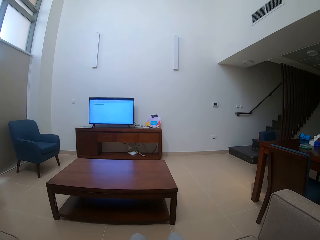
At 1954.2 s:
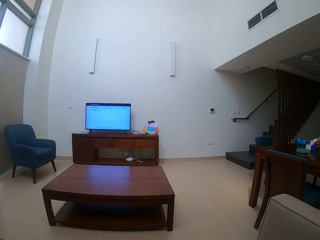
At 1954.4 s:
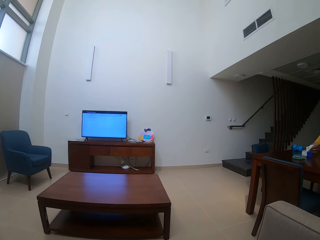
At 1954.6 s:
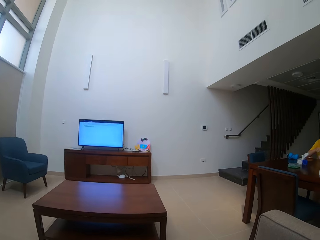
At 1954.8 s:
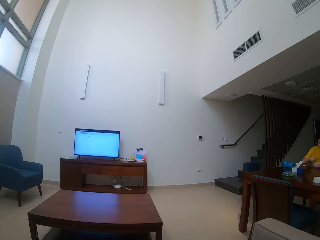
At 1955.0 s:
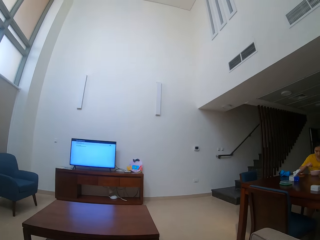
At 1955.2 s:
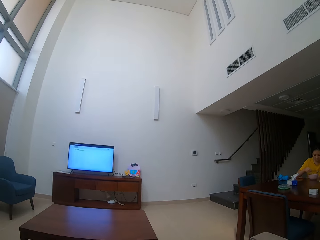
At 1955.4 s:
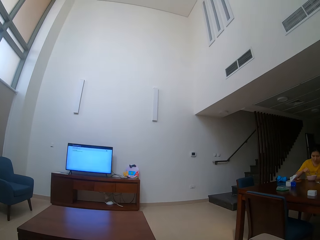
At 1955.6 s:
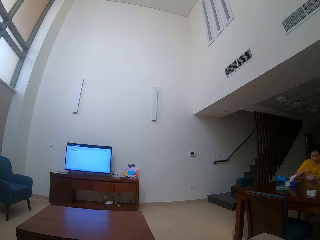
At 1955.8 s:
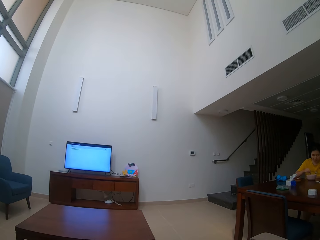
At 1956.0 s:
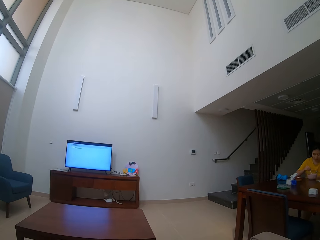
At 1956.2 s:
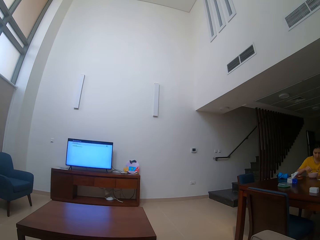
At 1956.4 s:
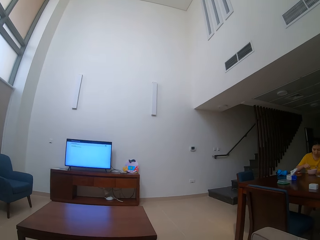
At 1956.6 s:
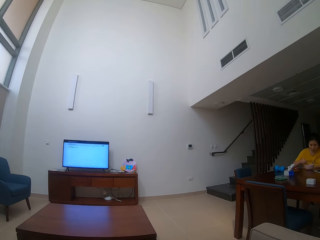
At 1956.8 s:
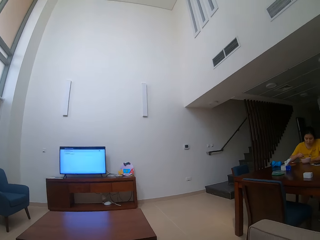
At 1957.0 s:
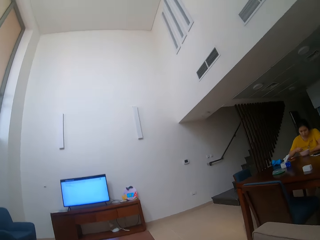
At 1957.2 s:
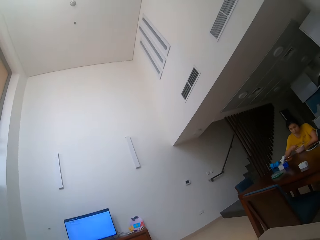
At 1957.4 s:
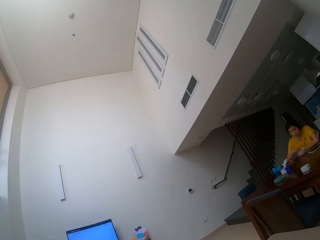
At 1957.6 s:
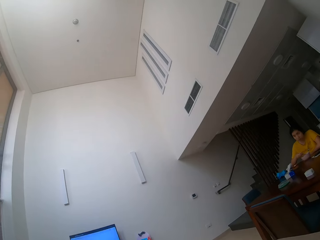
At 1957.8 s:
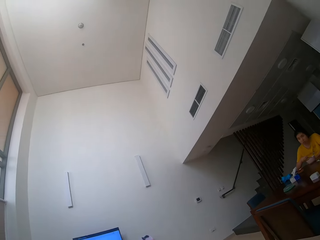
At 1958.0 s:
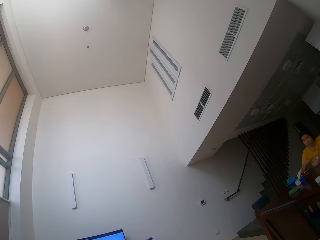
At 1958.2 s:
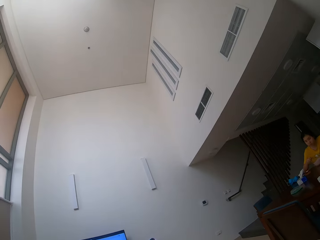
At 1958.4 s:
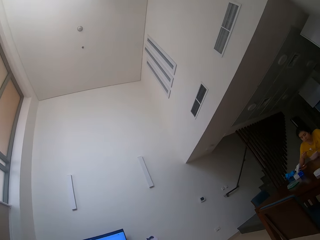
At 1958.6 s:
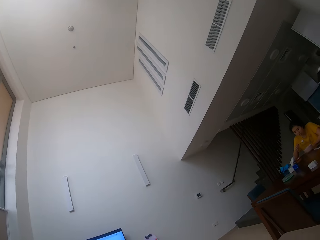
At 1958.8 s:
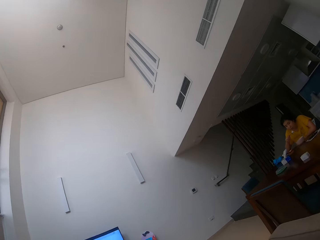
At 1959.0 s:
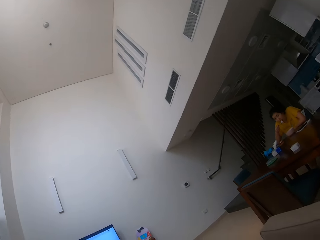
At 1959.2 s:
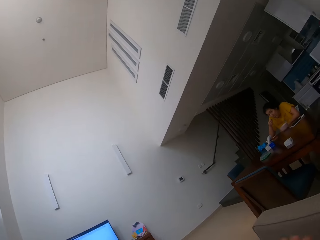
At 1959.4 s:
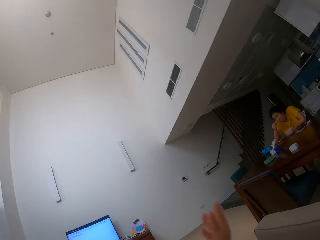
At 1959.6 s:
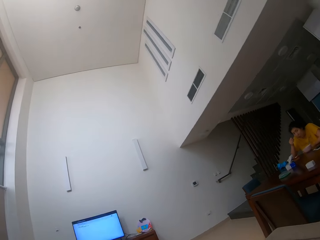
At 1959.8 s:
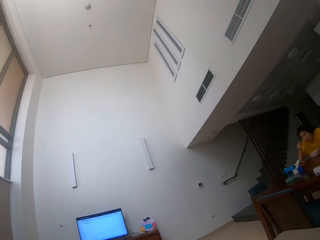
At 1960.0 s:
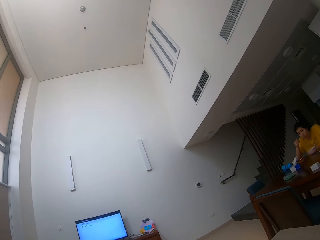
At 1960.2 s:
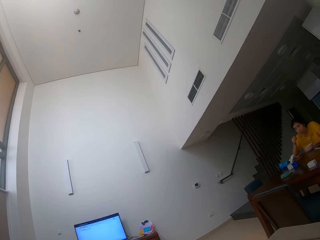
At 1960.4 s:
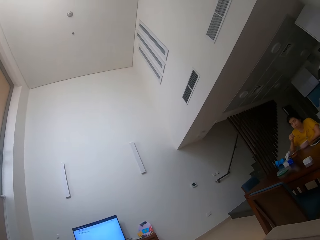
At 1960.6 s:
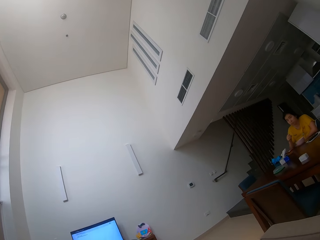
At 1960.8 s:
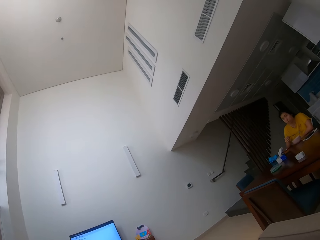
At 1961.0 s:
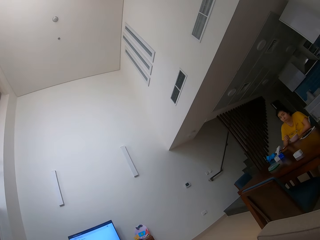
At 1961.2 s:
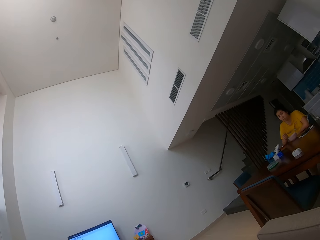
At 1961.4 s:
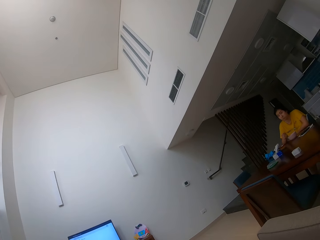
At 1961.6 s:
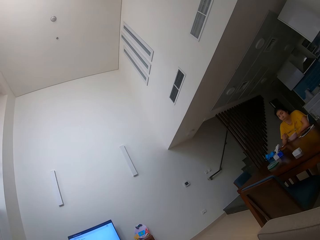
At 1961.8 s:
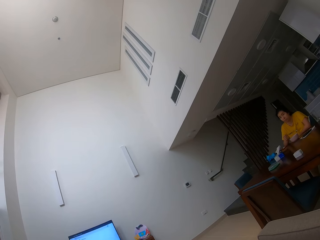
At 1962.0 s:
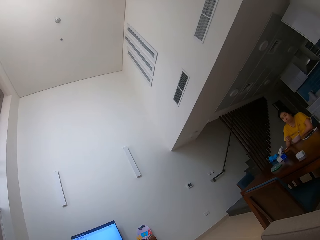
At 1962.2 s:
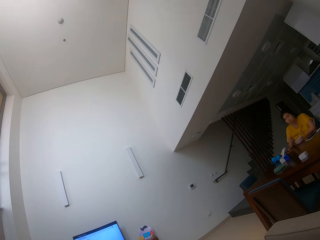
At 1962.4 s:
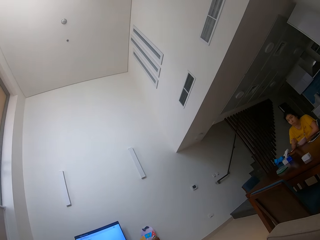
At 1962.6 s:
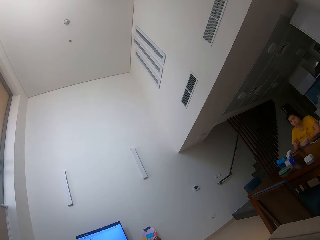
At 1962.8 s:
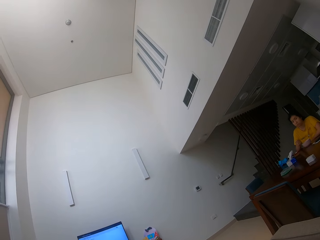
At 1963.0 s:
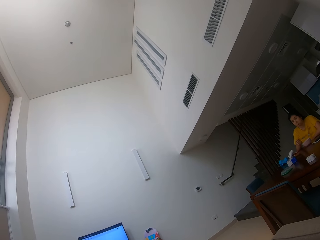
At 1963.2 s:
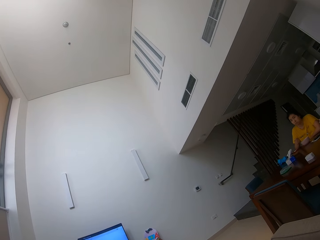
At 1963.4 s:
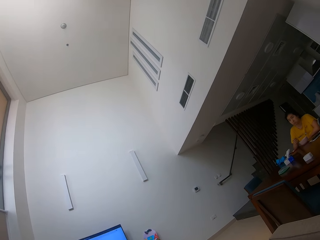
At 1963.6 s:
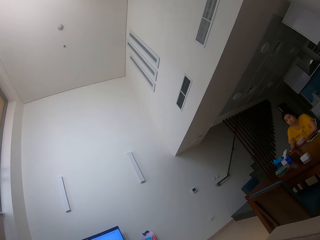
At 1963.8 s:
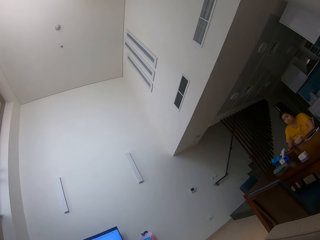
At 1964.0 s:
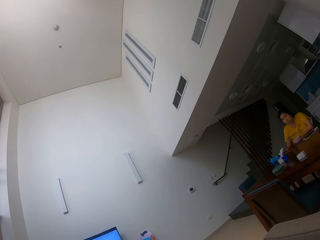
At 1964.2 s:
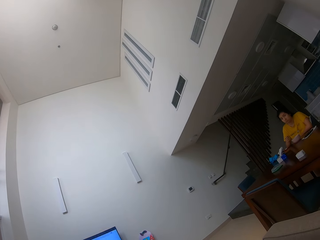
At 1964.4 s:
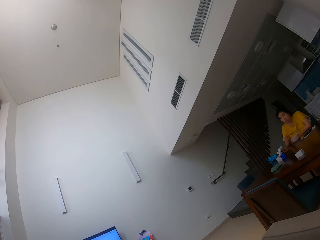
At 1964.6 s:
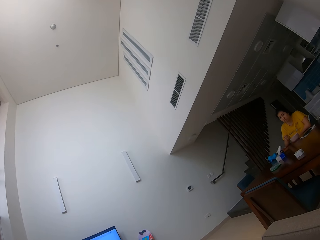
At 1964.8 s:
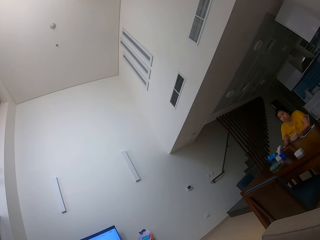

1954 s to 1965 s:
The camera wearer stares at a person. They talk to the person.

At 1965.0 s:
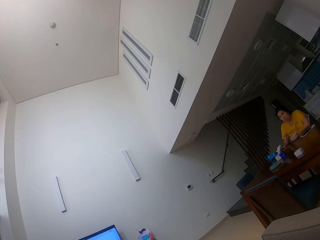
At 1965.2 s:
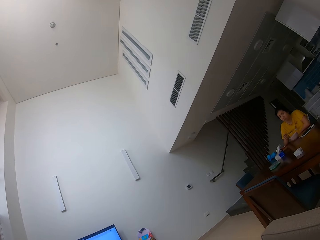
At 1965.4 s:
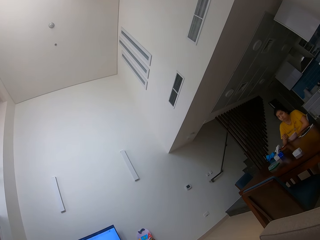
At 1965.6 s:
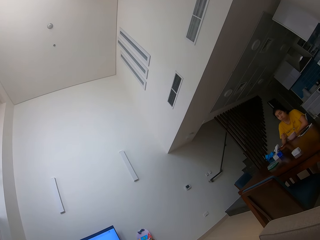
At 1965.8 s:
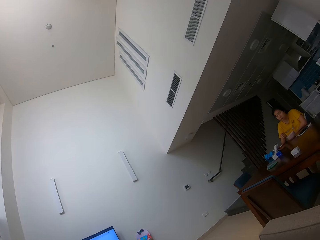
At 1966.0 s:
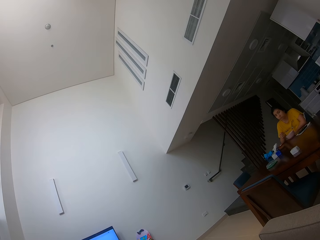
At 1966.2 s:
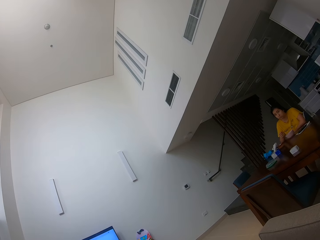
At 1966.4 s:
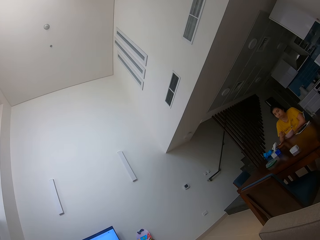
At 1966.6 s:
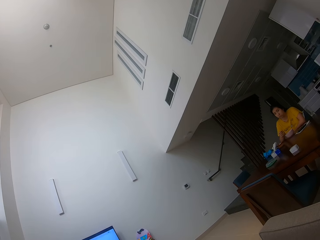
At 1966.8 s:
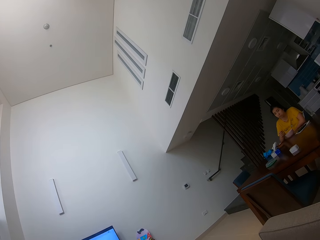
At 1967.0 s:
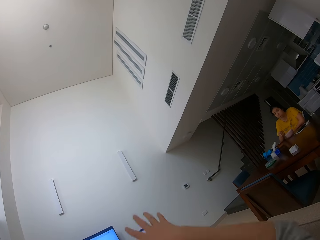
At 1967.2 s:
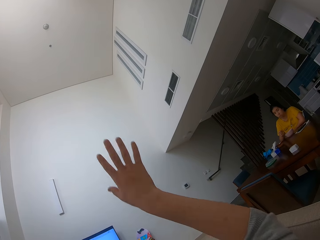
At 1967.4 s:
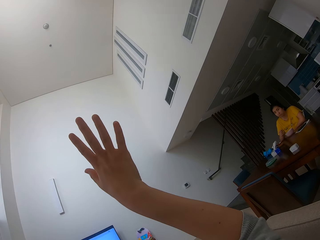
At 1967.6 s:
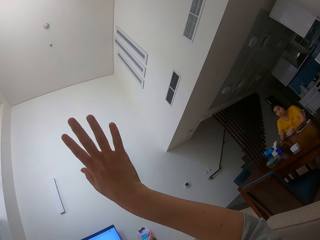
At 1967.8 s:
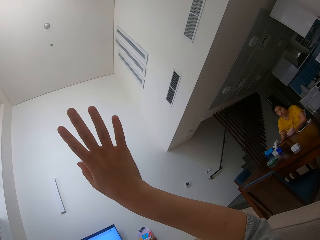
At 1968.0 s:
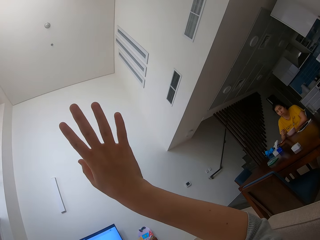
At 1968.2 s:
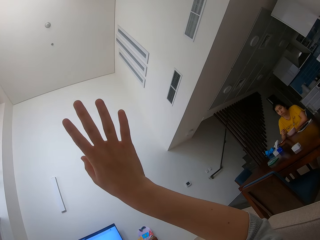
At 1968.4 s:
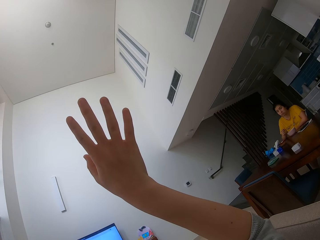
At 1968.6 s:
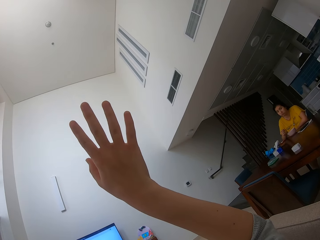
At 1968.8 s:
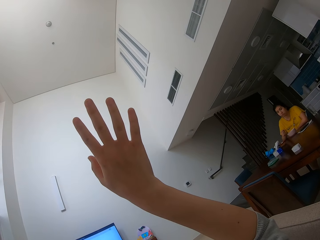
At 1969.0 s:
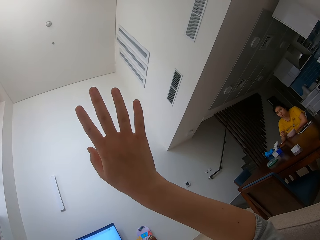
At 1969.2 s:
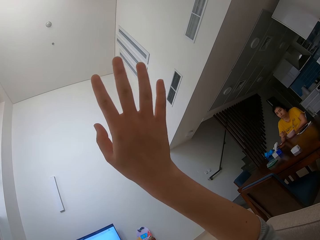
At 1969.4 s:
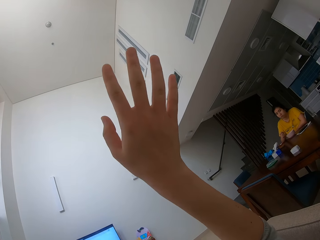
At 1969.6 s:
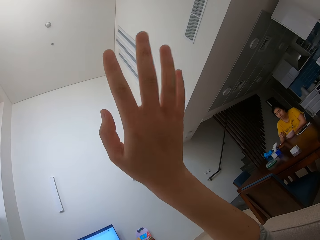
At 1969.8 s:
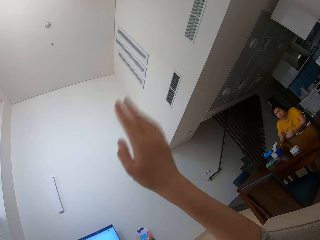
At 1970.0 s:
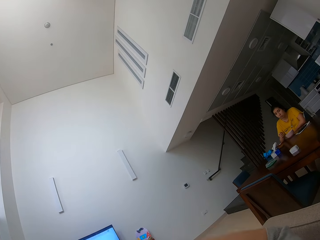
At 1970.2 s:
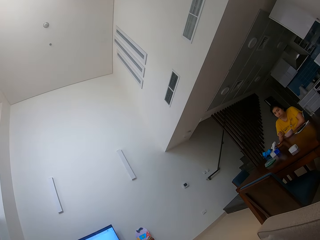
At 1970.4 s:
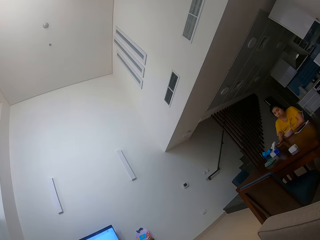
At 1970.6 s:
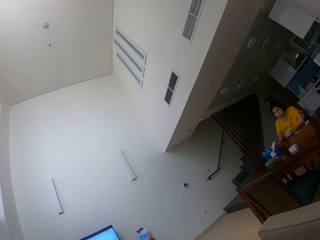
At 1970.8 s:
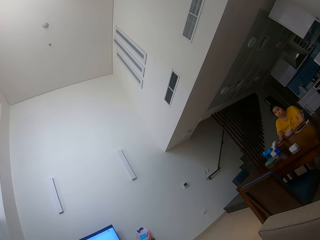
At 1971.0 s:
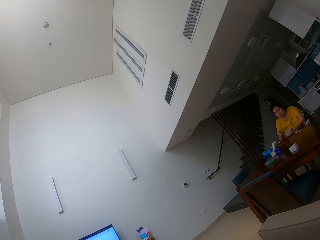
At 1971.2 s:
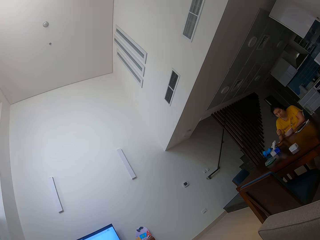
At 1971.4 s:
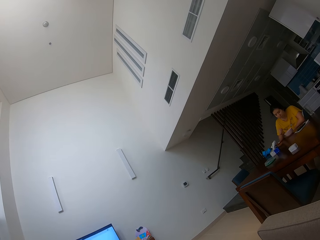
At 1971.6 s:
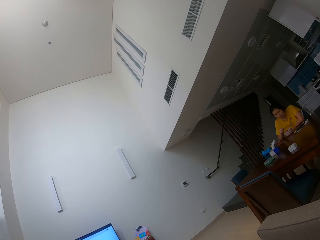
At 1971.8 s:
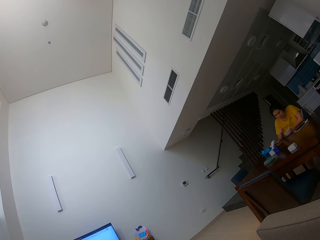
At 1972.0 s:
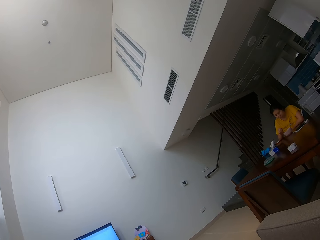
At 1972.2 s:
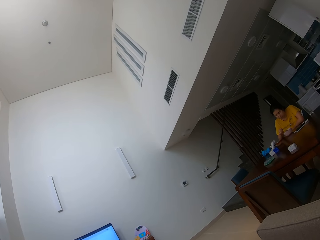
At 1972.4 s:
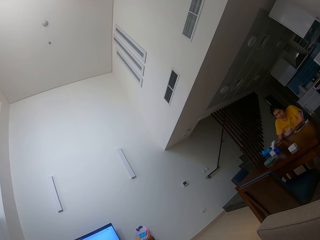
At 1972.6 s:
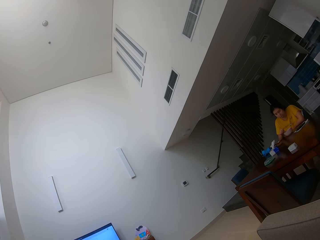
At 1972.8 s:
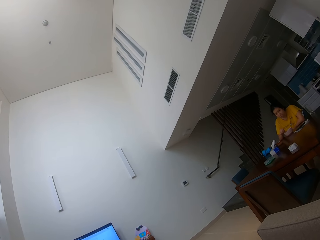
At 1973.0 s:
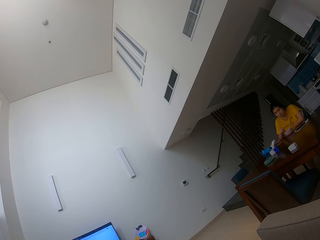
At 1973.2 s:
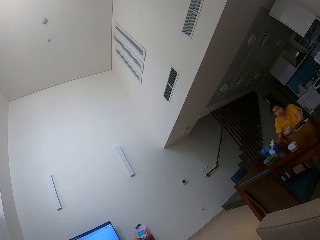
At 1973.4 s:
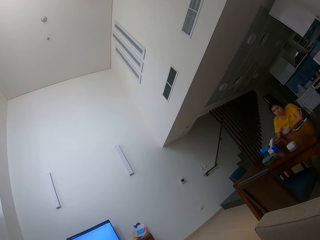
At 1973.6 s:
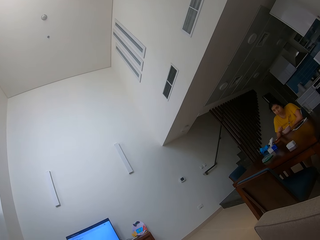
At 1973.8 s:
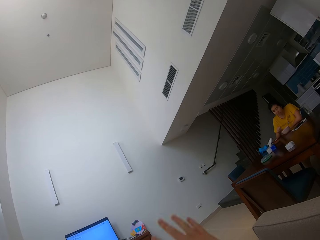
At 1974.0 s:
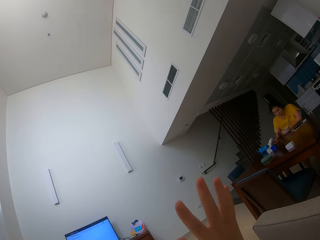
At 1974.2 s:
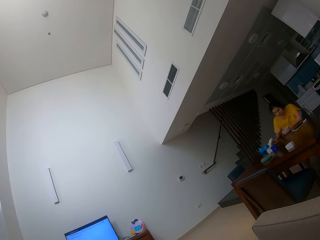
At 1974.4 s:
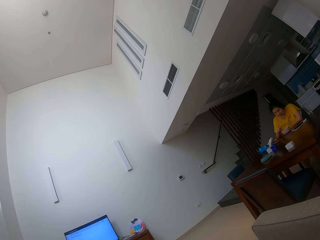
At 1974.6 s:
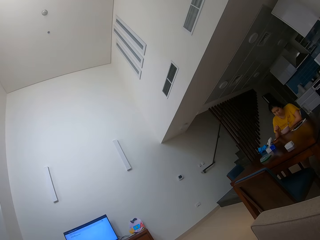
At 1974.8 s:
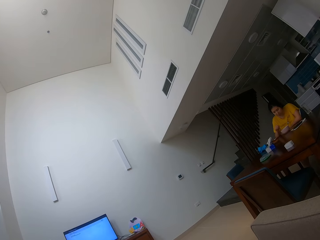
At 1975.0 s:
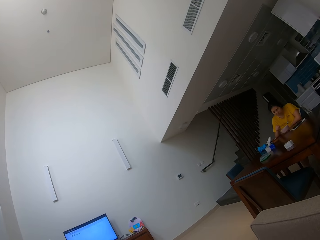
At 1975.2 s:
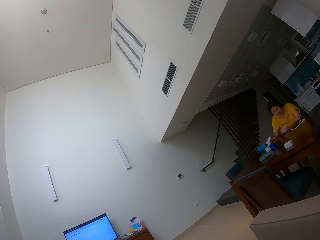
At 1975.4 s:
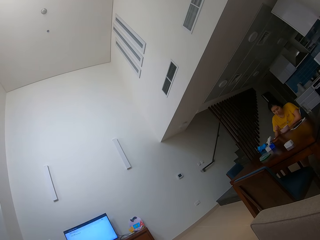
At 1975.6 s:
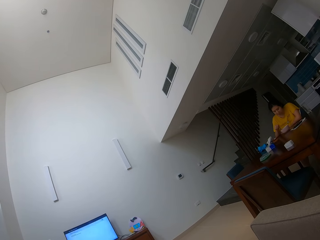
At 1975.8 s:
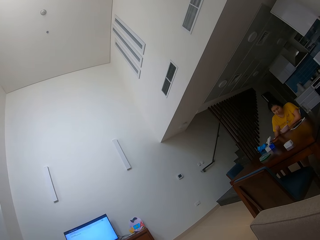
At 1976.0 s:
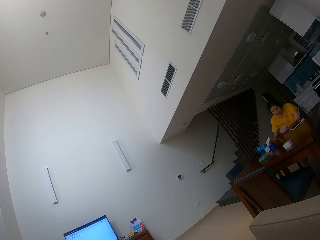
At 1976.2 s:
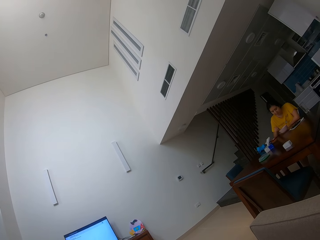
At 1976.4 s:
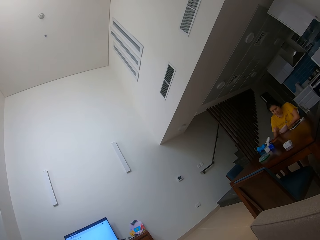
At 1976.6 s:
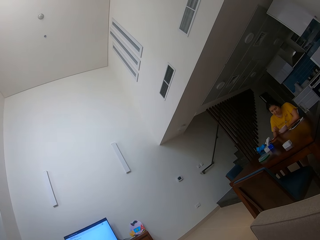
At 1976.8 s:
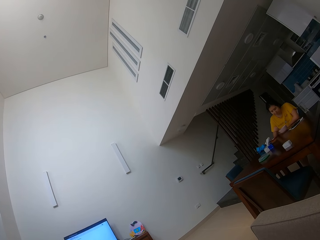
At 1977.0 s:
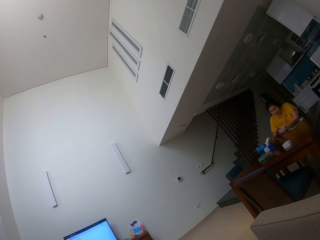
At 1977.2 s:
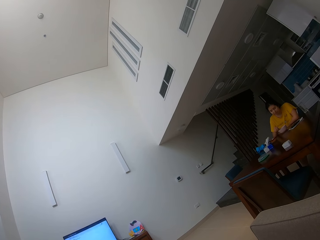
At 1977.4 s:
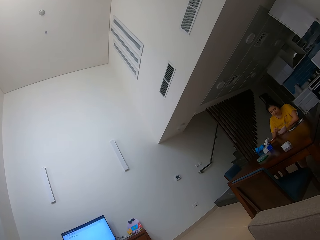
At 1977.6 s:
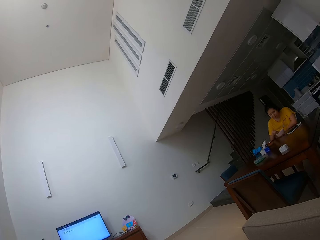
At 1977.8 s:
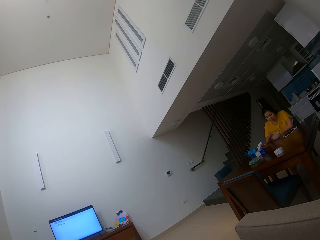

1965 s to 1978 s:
The camera wearer moves her hand. She talks to a person.
